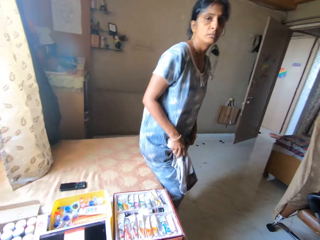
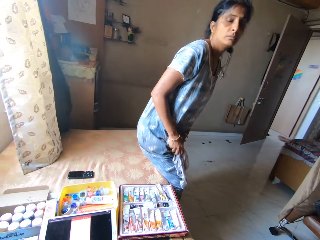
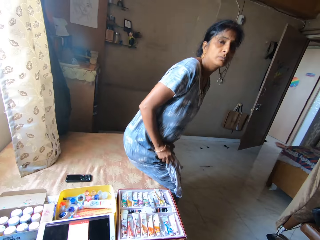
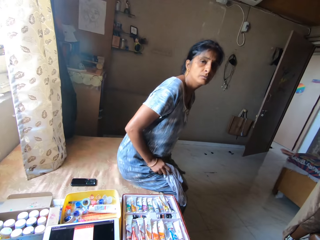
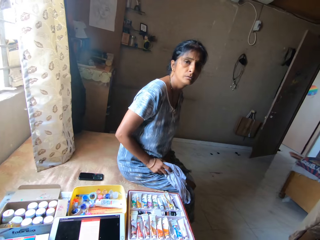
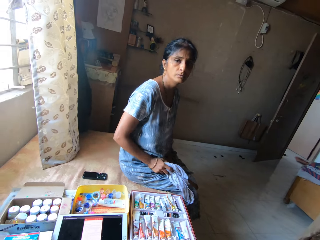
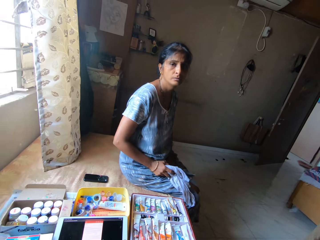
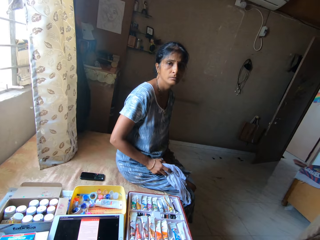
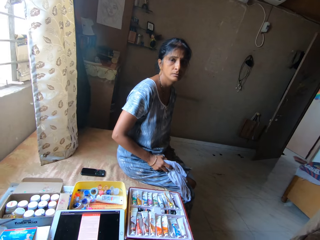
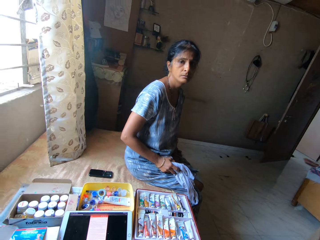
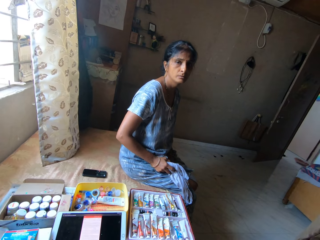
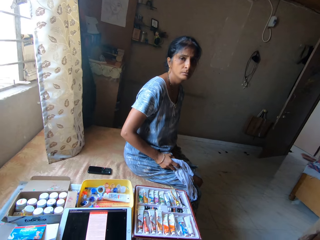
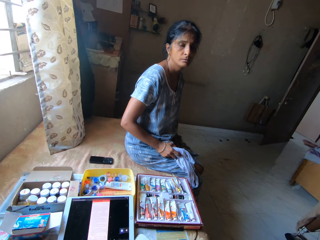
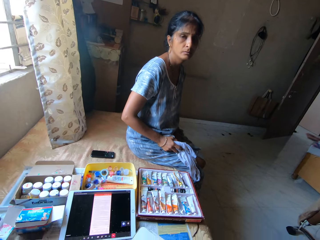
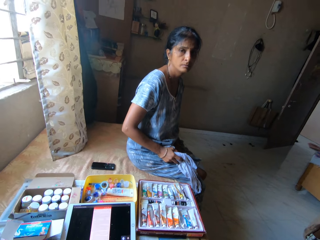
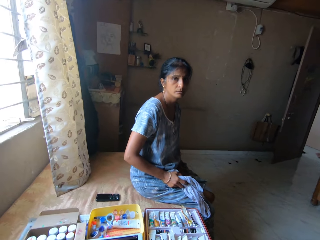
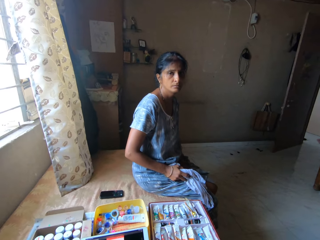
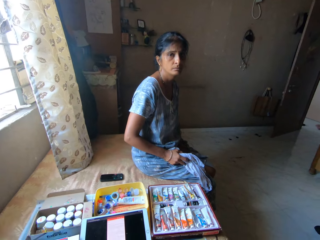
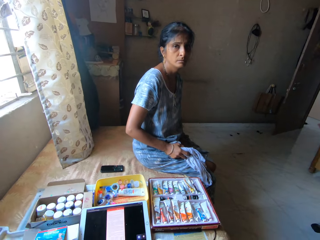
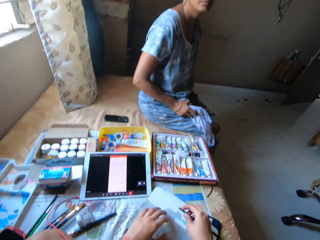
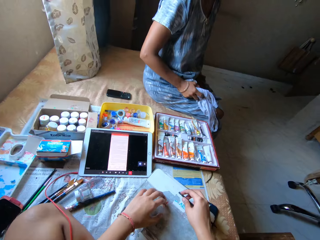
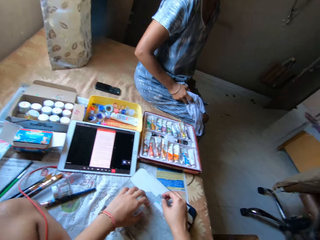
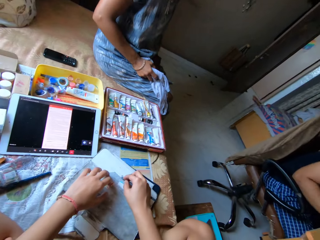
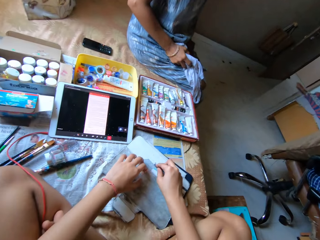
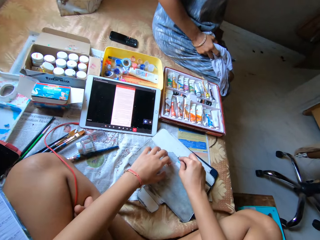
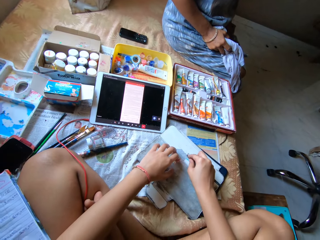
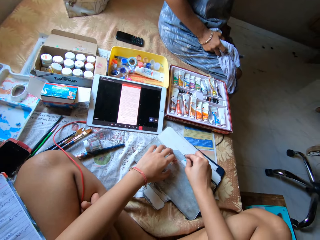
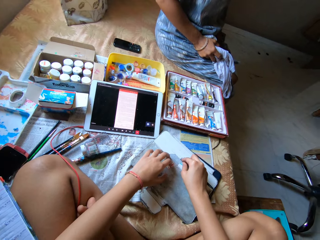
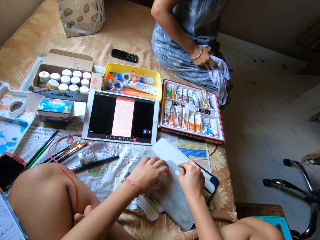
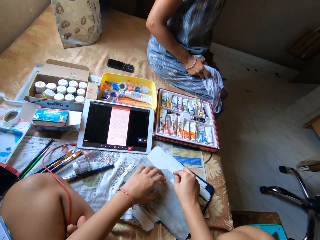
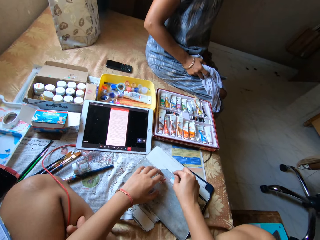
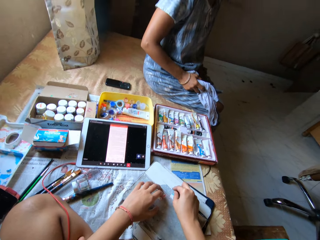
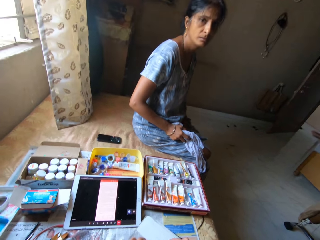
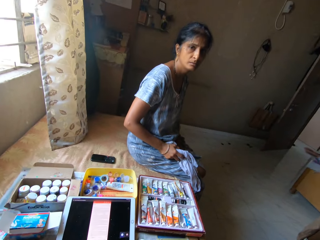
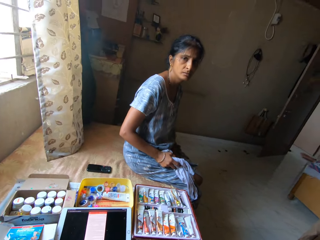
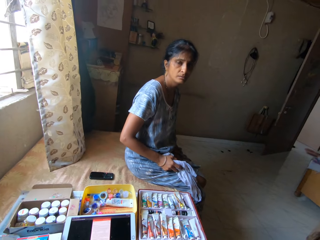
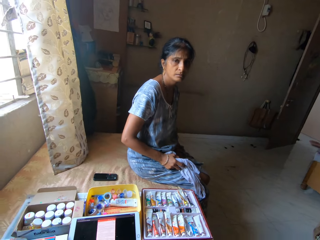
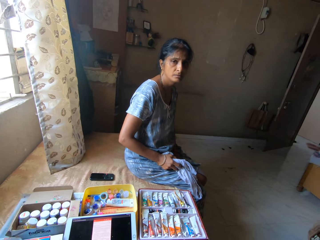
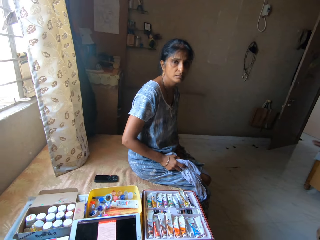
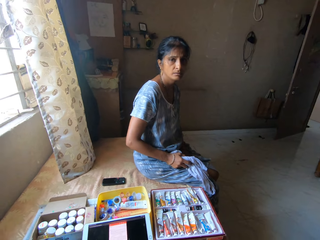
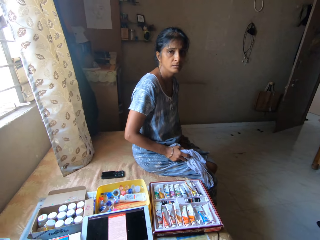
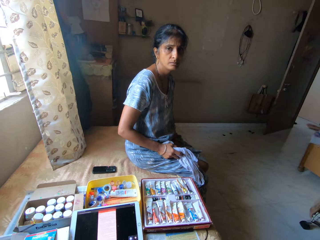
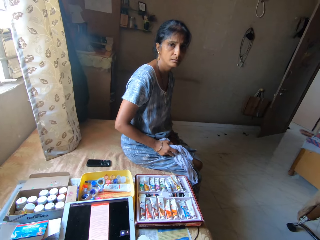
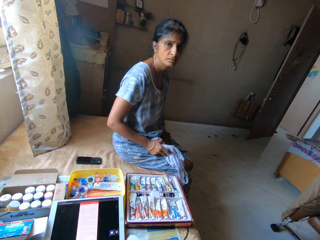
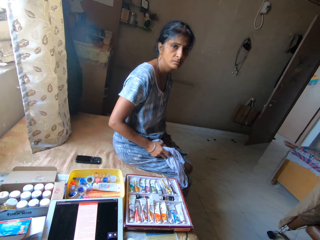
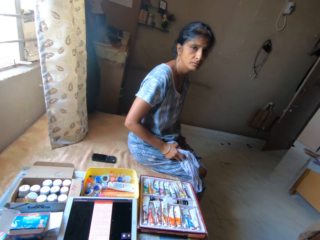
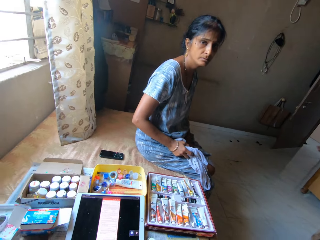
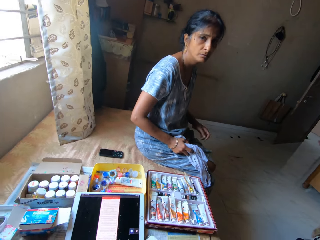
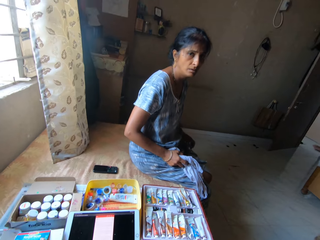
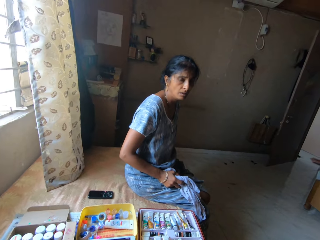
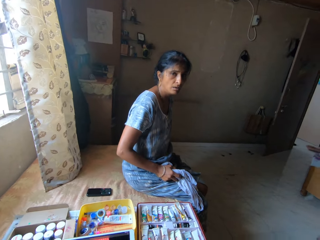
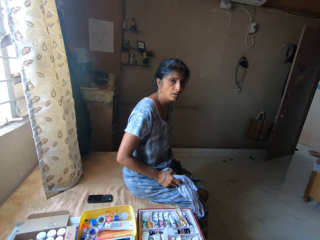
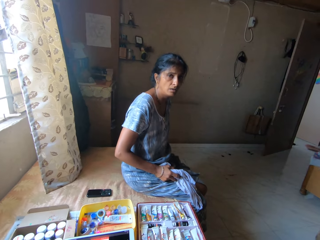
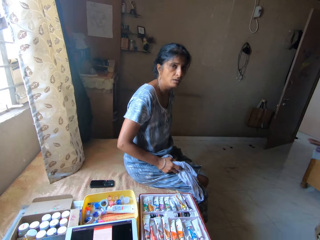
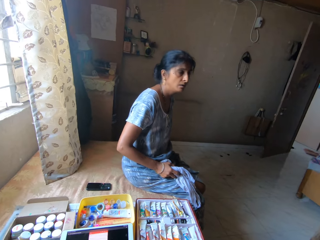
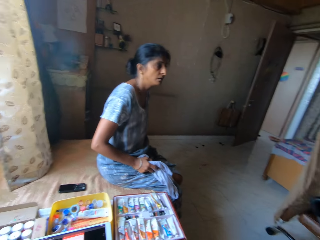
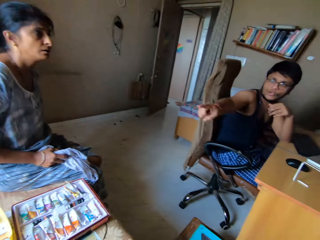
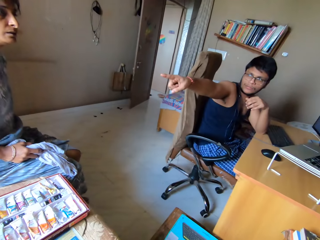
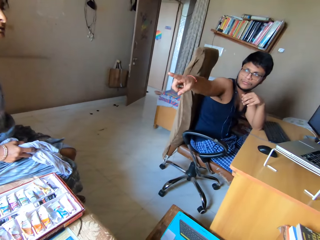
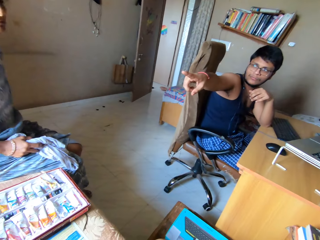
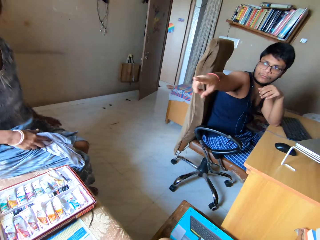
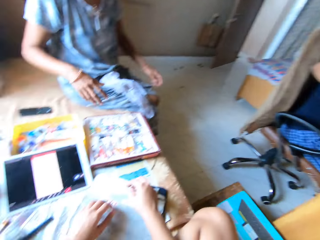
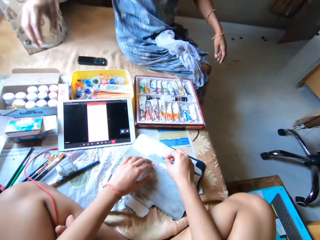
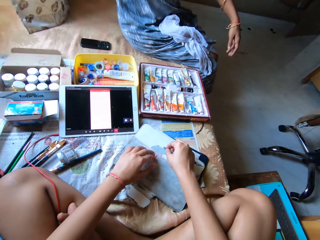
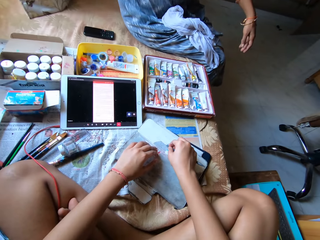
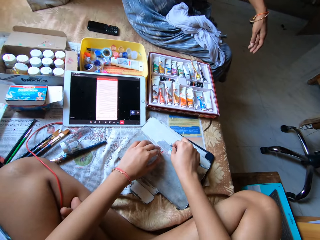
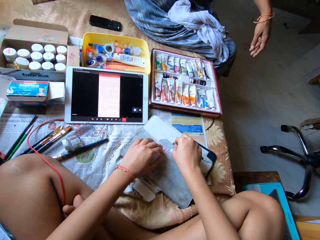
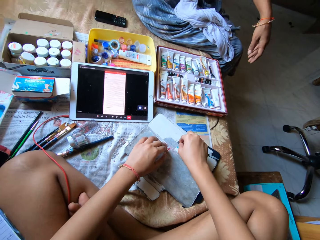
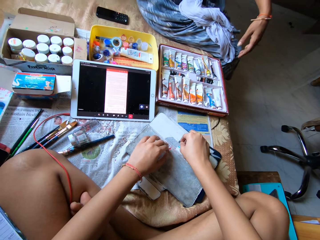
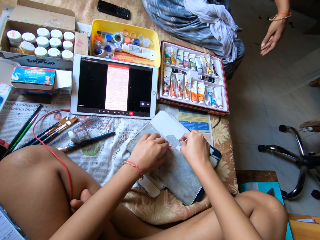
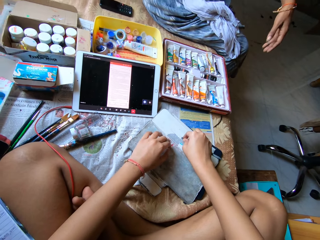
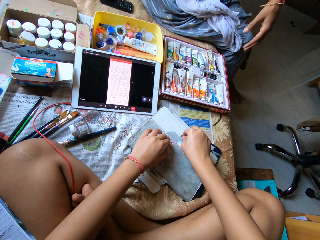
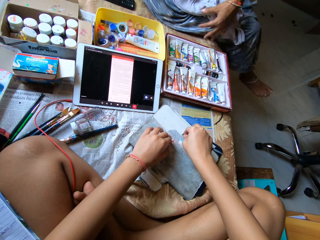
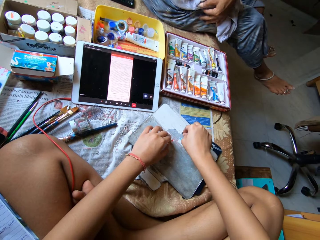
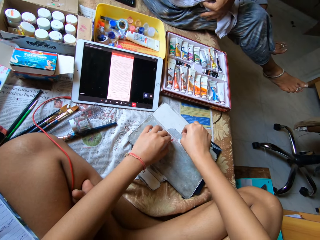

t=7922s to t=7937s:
The woman sits on the bed. The camera wearer scratches the bag with the pen. The man points at the woman.

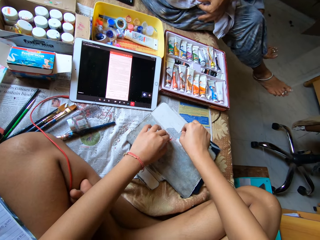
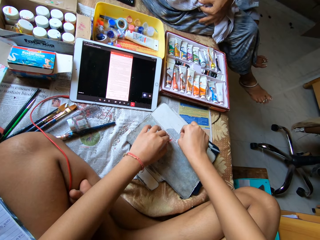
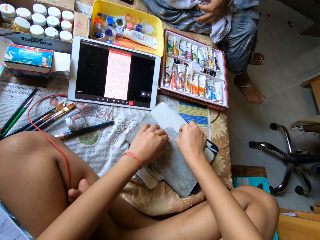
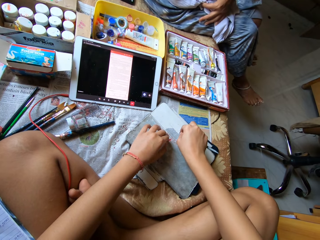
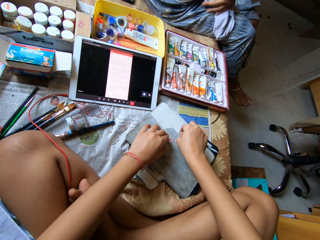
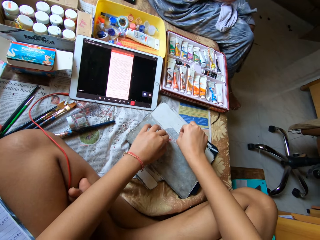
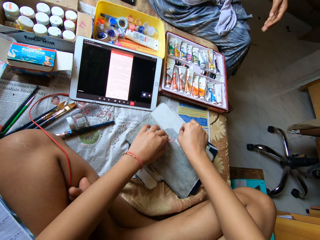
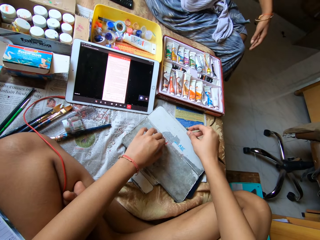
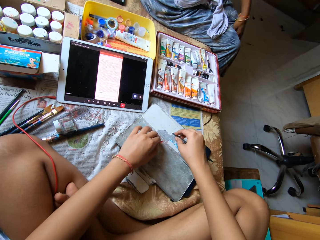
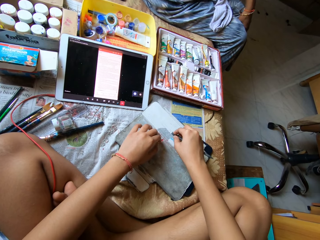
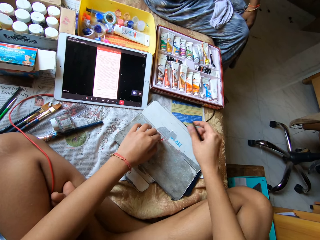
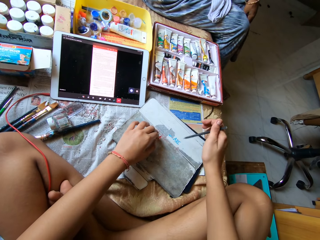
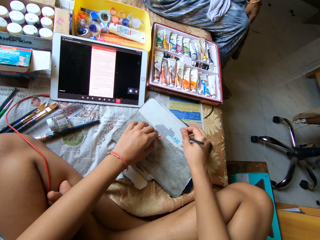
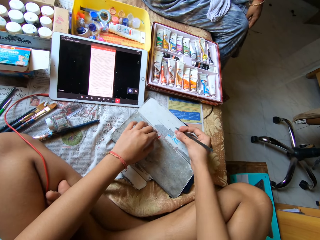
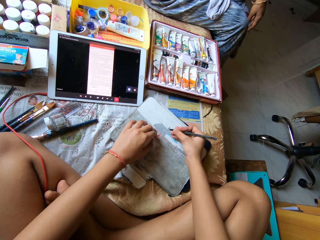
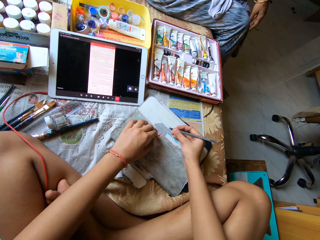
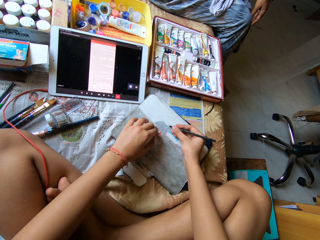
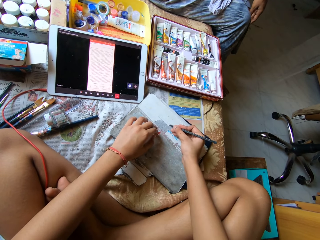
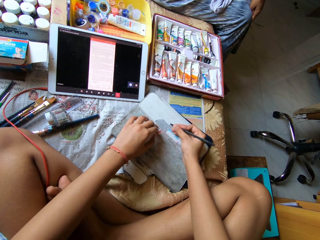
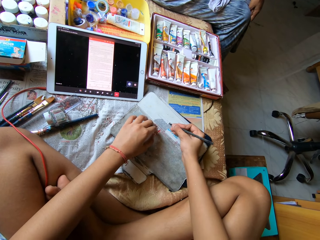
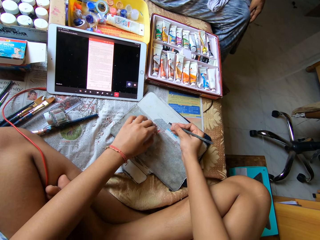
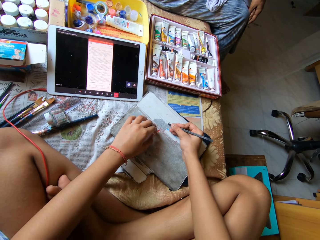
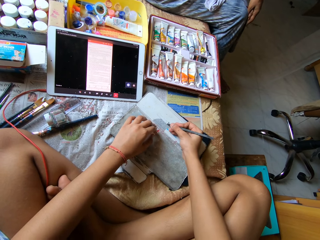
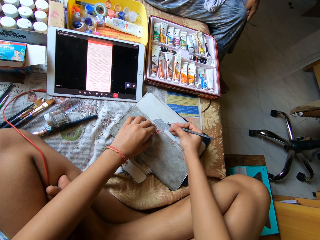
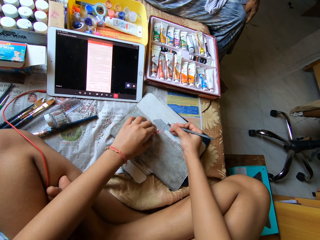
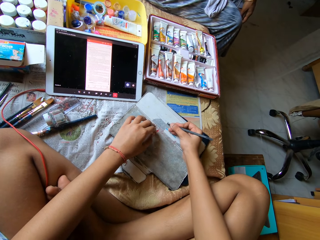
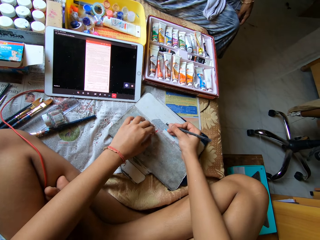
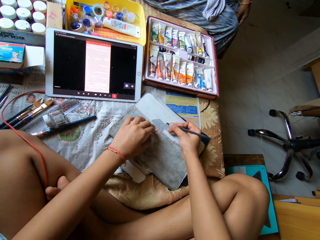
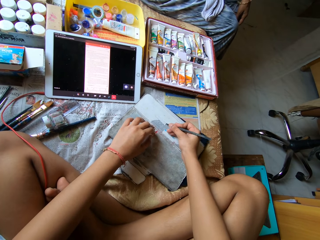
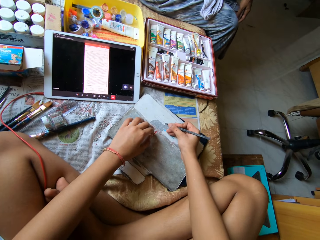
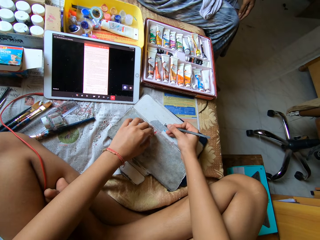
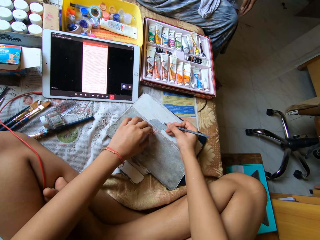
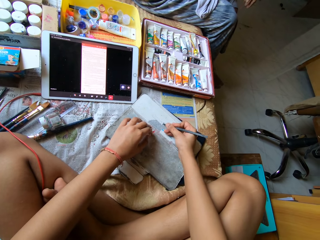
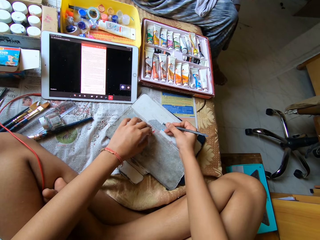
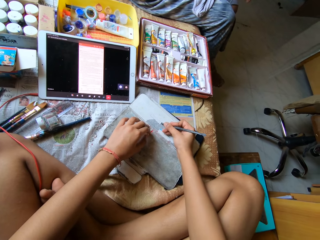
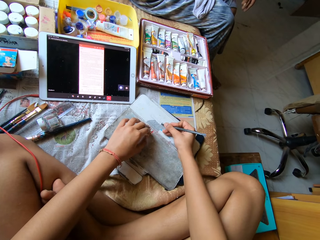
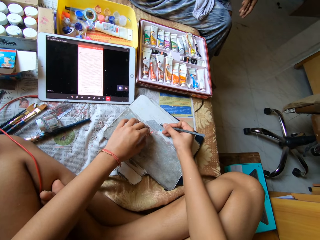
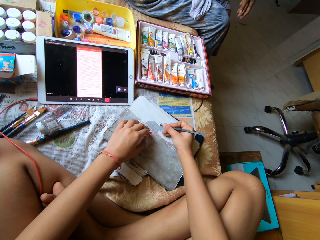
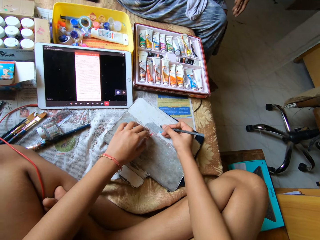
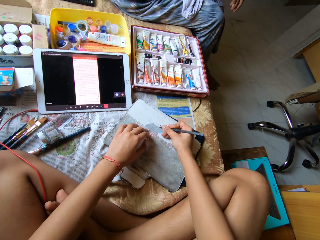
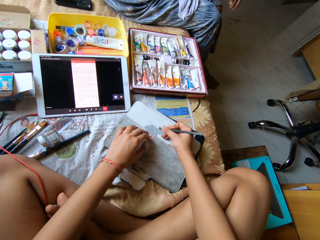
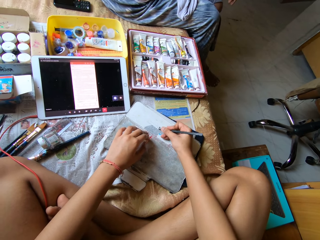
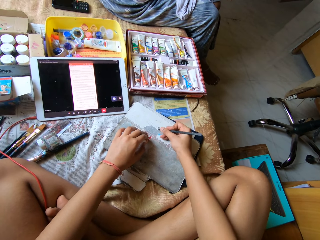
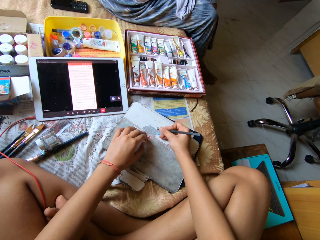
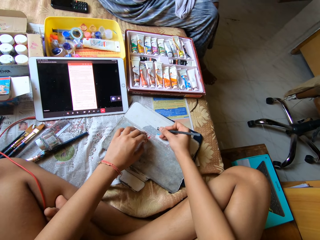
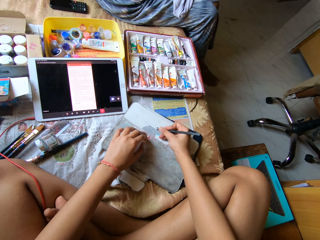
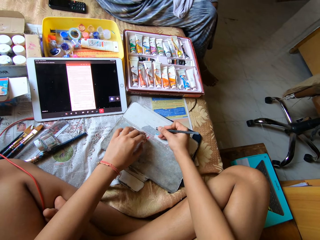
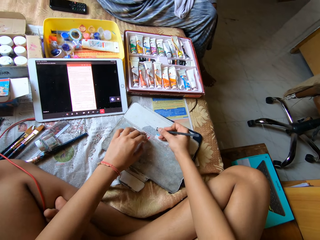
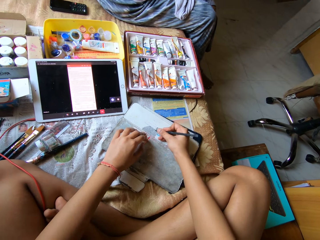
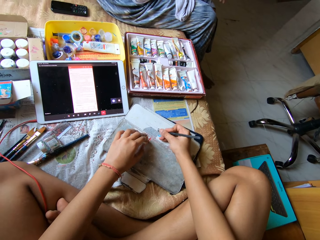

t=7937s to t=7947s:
The camera wearer scratches the bag with the pen.
